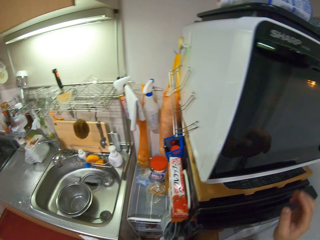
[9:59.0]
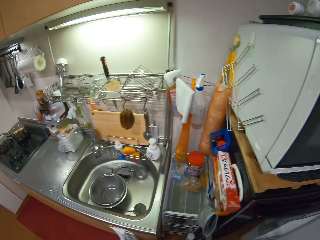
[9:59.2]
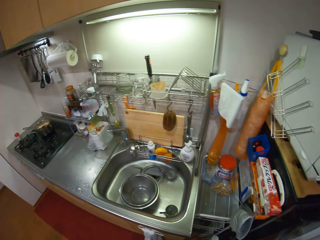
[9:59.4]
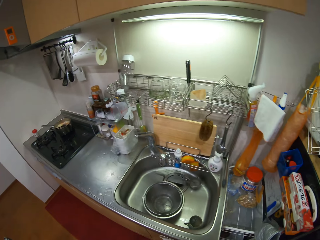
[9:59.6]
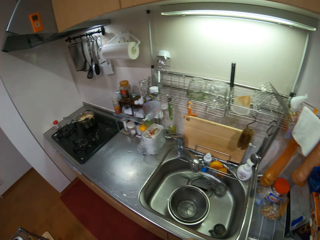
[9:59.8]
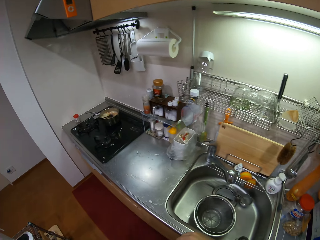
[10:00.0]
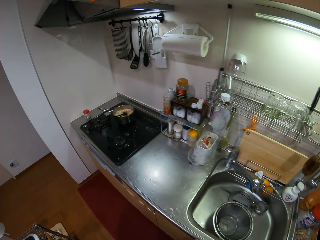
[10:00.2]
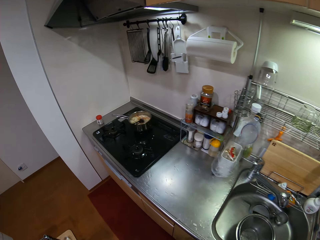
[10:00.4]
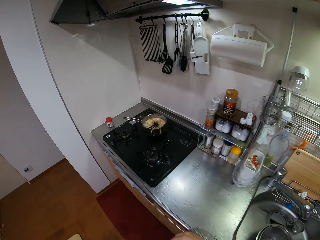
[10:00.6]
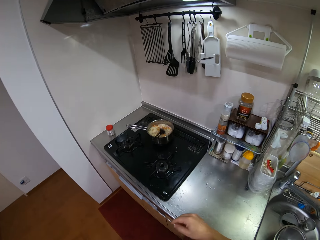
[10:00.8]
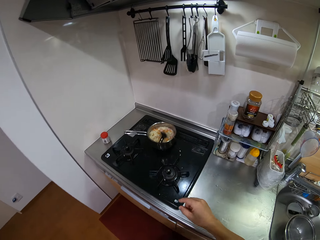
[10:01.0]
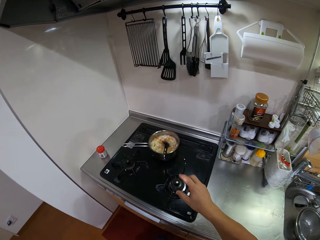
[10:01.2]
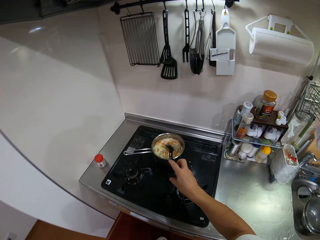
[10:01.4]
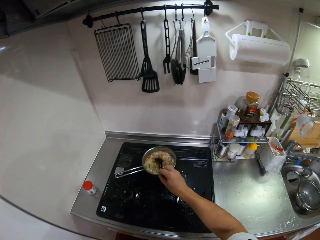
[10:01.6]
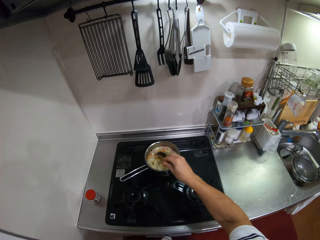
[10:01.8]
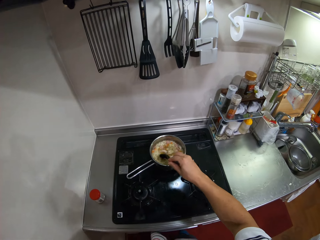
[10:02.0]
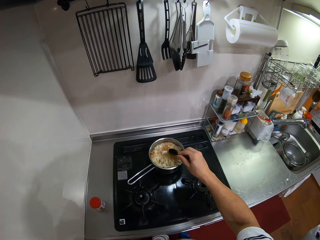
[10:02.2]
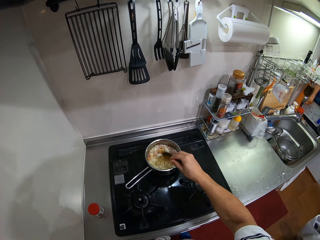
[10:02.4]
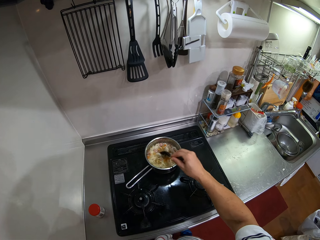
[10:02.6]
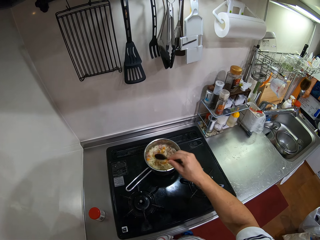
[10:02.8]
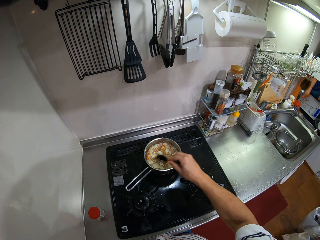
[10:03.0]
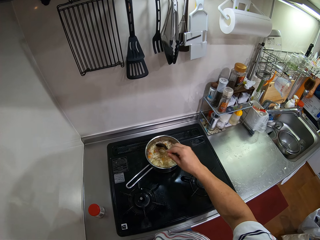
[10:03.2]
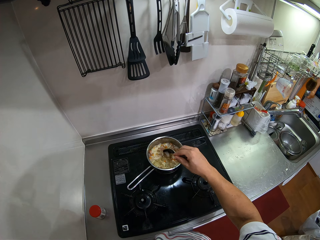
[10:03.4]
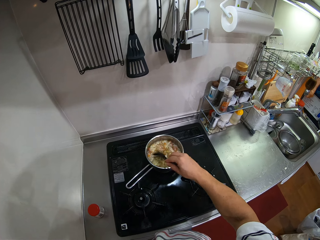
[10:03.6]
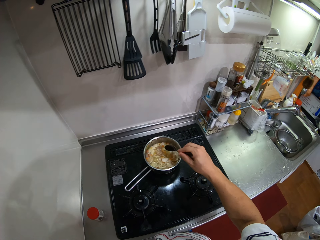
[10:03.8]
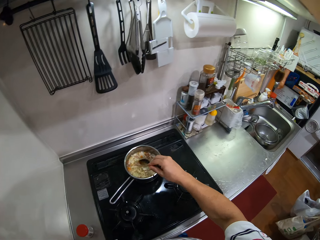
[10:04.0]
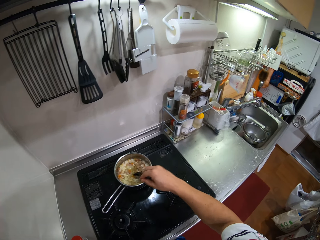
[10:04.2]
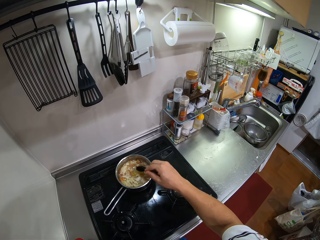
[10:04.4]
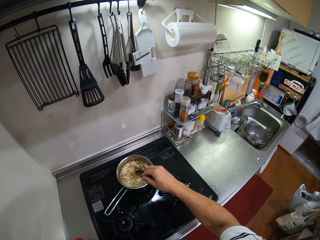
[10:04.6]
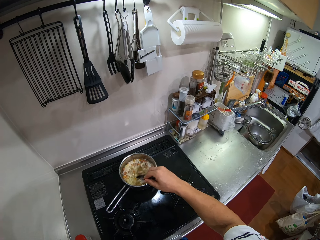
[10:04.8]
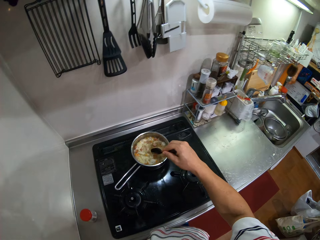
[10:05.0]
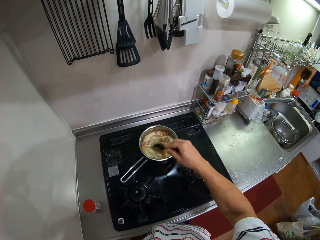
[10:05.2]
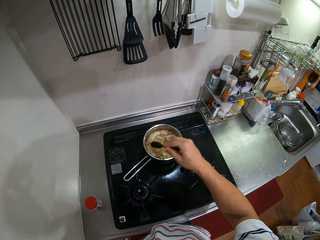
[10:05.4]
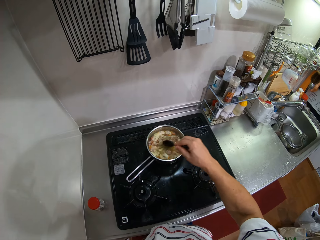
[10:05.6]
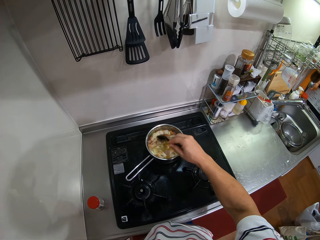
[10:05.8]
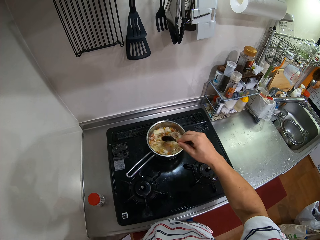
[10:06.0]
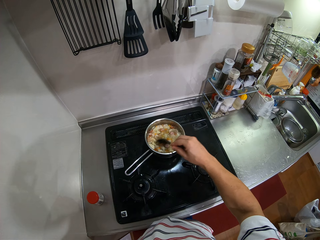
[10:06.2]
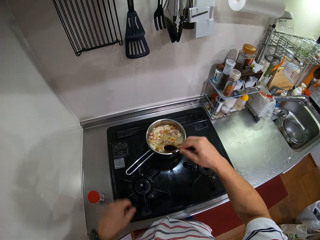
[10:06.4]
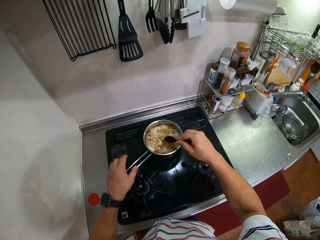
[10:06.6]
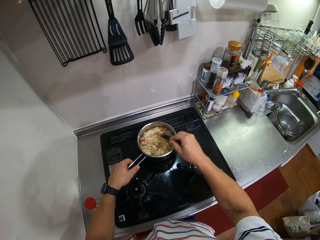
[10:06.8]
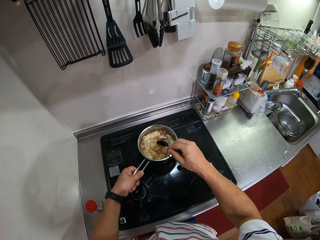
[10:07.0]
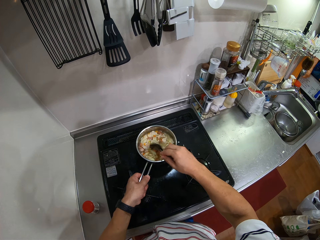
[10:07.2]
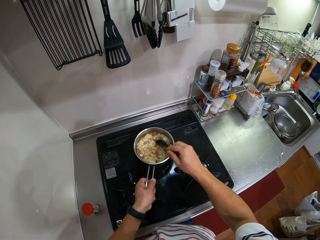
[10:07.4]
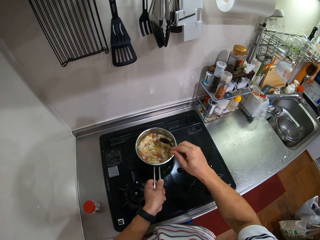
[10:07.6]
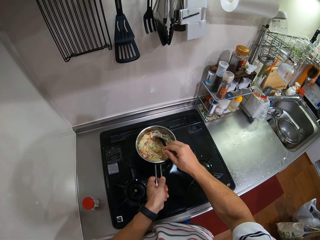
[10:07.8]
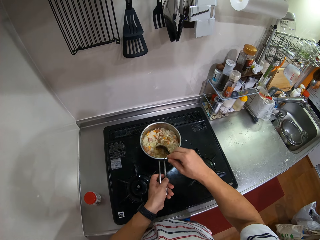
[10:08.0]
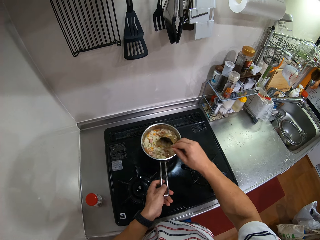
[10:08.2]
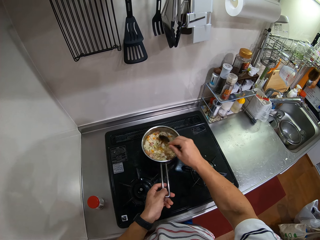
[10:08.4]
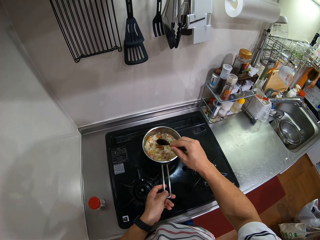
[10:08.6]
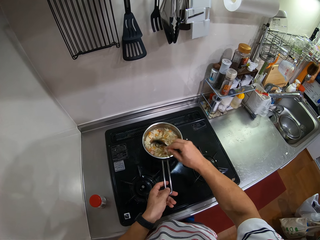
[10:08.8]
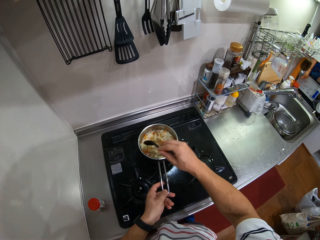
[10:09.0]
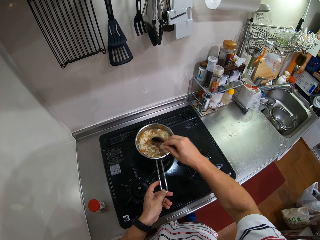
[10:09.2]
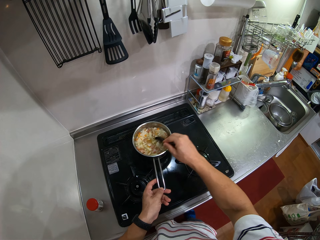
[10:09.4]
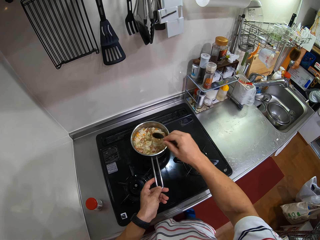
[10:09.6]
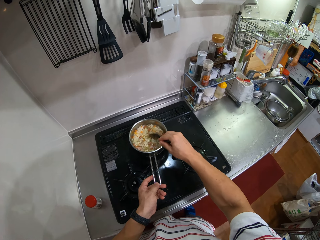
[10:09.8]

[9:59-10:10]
The camera wearer walks. They hold a spoon. They stir vegetables in the cooking pot. They turn the cooking pot.

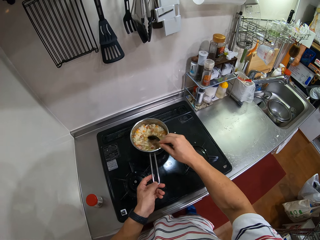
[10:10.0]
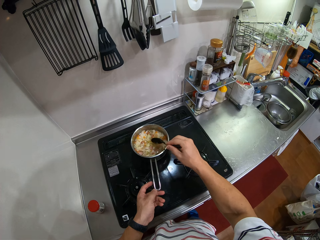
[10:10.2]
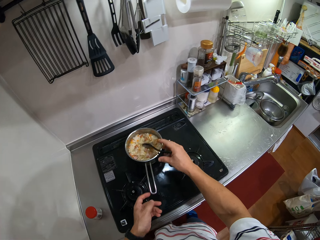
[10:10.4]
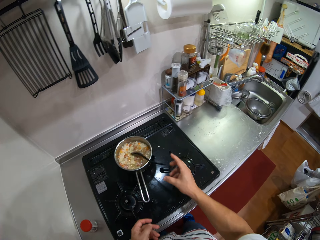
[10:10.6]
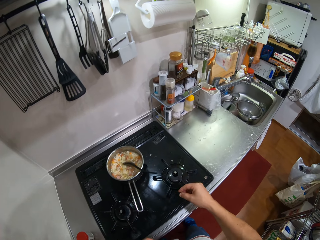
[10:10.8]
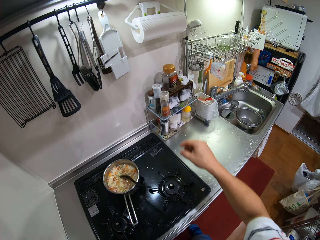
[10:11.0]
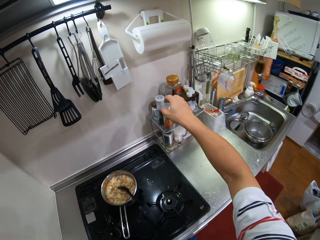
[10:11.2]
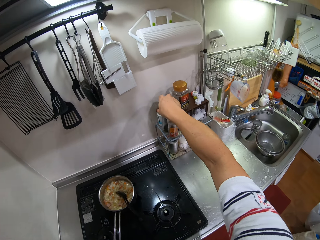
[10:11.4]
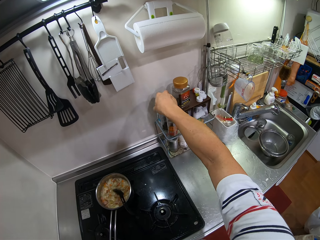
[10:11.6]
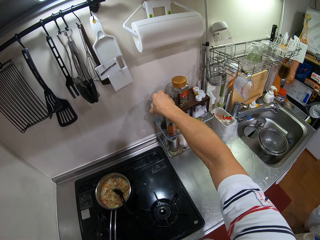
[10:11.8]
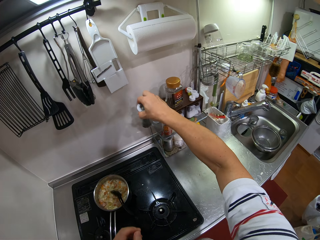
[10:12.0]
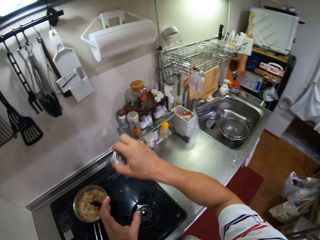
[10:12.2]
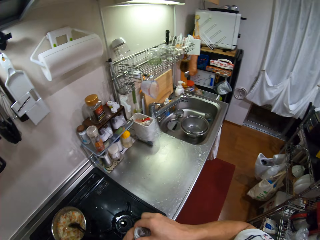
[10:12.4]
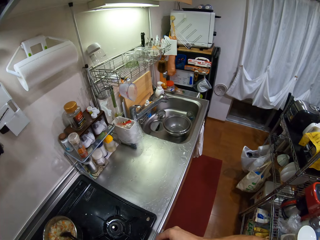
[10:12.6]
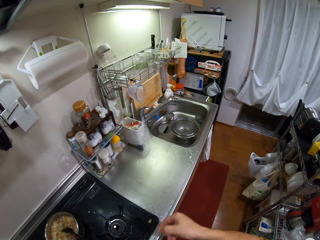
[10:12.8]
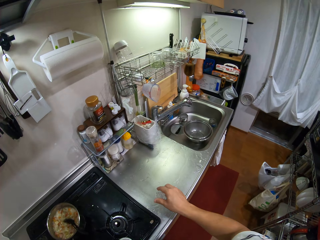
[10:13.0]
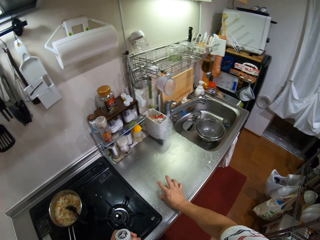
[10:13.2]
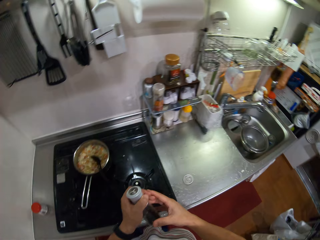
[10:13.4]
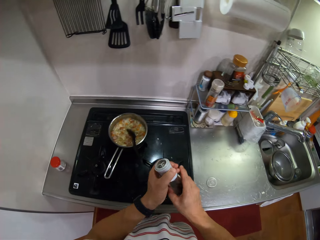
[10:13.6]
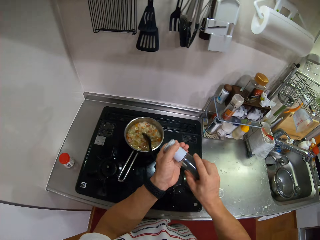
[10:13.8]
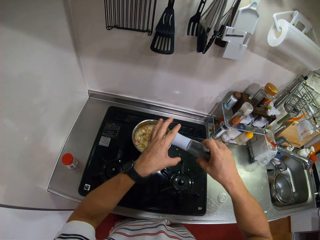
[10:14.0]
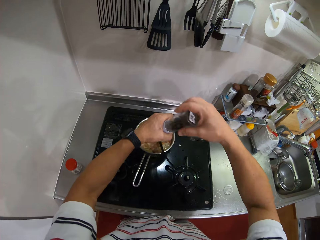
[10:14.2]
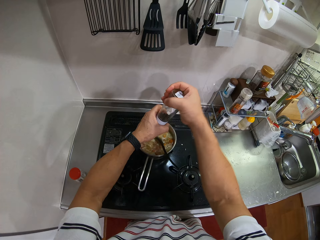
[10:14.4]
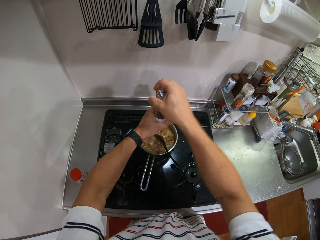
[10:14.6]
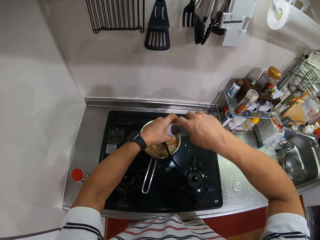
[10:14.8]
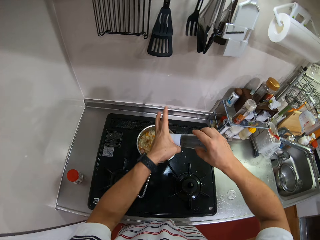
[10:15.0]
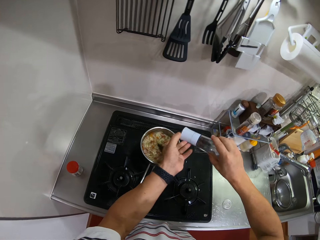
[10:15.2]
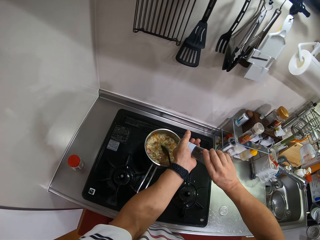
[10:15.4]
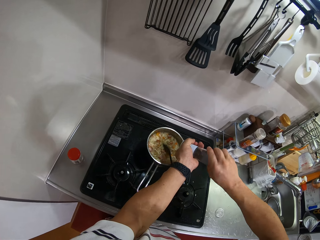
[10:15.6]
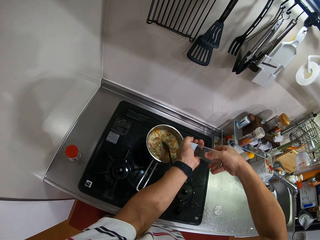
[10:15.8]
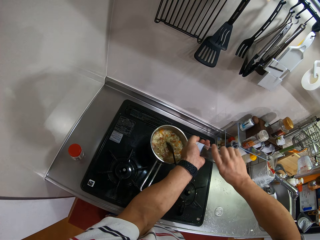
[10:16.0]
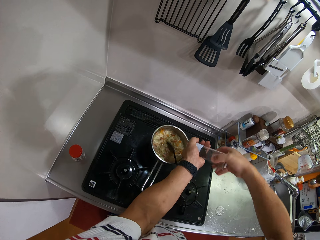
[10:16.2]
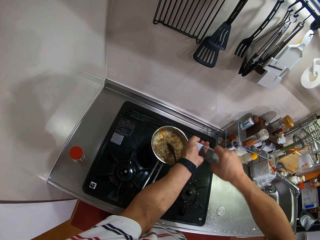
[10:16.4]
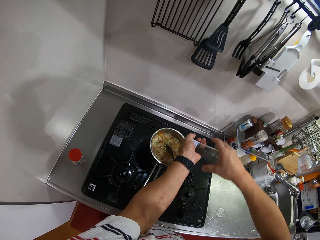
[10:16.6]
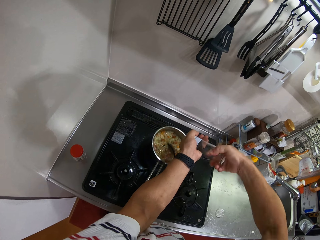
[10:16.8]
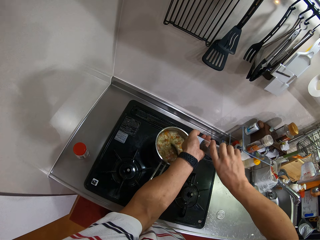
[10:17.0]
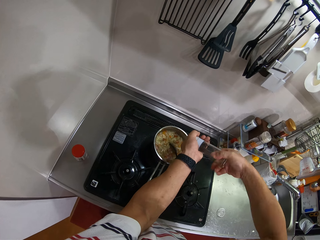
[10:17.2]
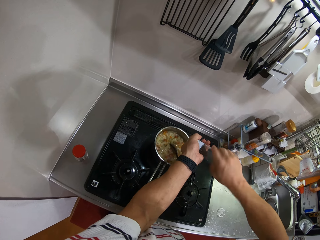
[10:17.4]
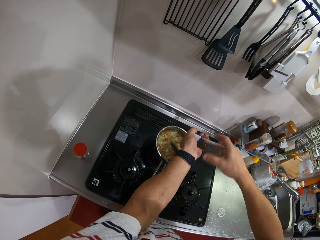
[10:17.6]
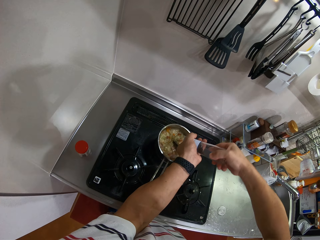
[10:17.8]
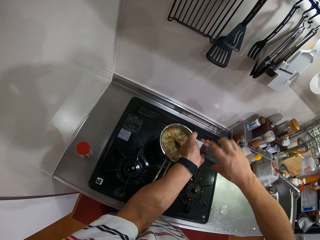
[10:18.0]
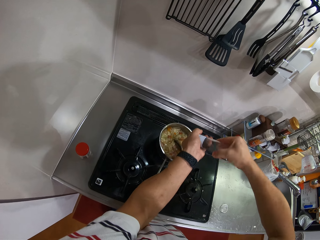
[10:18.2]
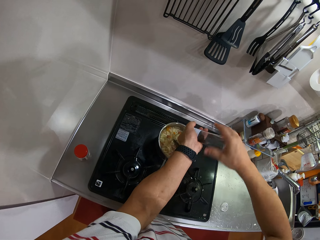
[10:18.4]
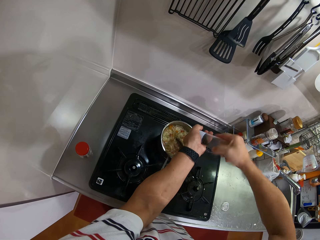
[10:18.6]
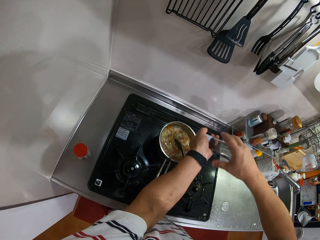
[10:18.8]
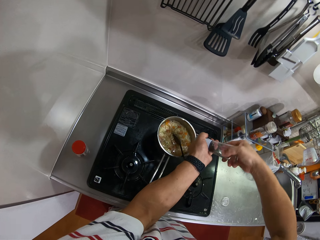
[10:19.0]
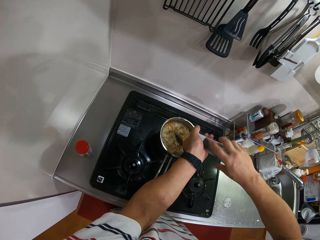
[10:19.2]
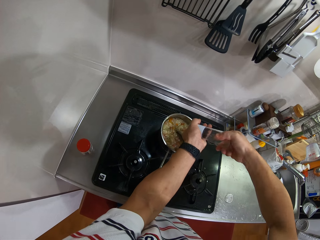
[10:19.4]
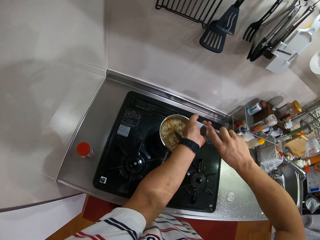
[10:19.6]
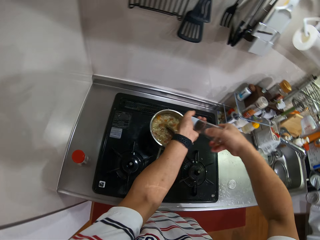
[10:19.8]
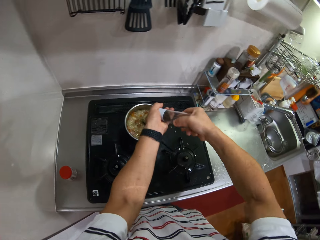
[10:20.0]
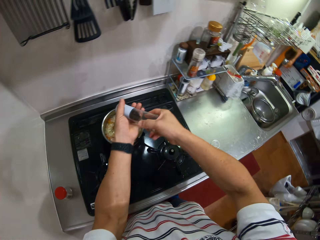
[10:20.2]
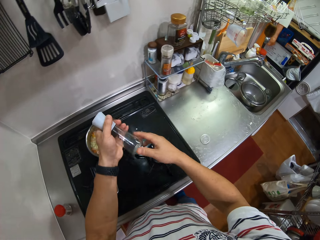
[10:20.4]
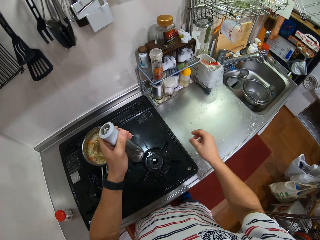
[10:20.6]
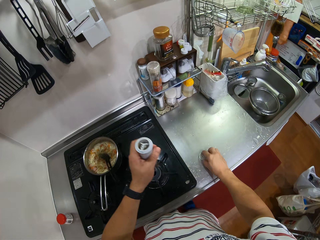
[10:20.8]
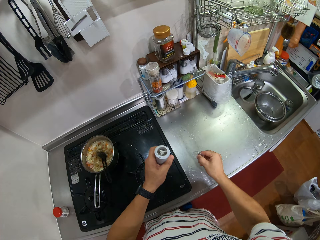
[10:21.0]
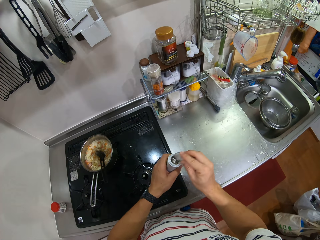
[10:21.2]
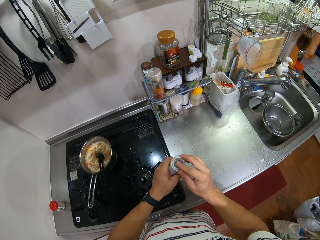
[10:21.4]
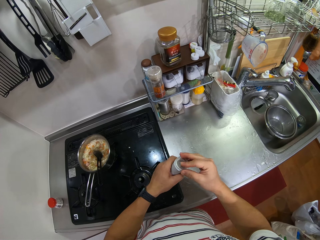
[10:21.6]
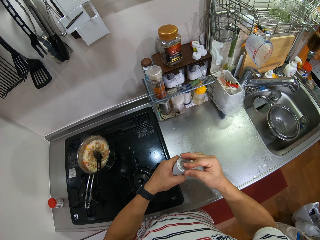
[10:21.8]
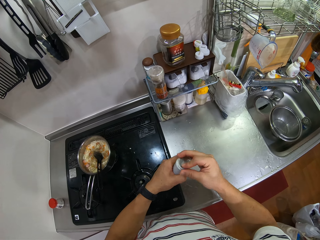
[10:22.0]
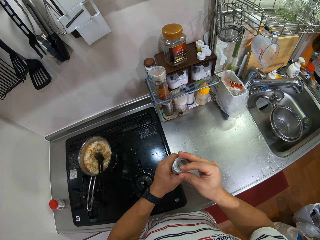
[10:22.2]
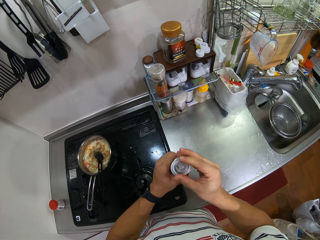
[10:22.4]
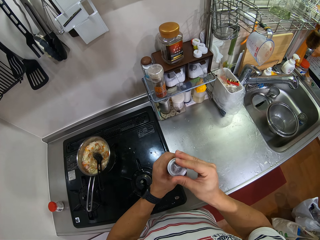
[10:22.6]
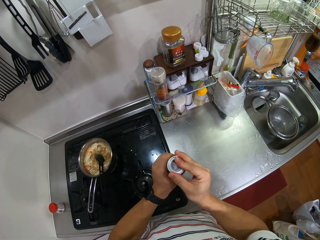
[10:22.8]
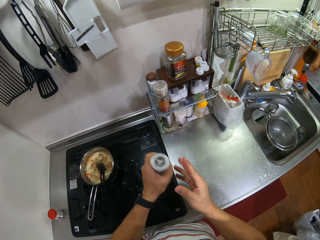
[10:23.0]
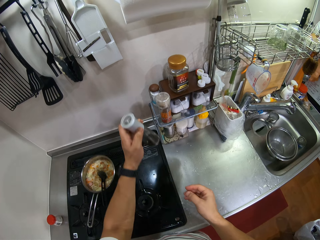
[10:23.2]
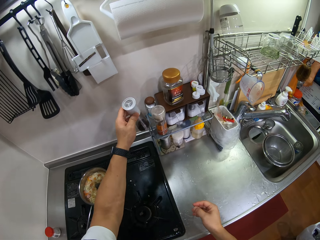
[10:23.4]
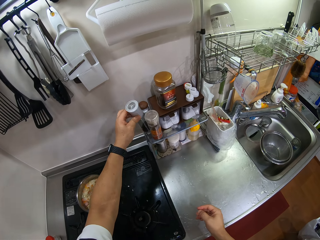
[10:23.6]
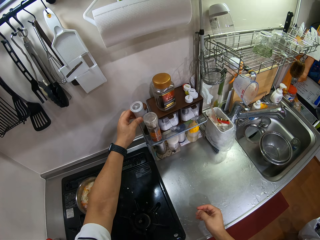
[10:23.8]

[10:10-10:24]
The camera wearer picks up a pepper container. He opens the pepper container. He puts the lid on the kitchen counter. He grinds something with his hand. He puts pepper in the vegetables. He picks up the lid from the surface. He closes the pepper container.
